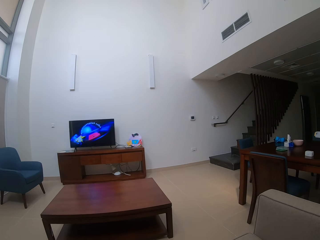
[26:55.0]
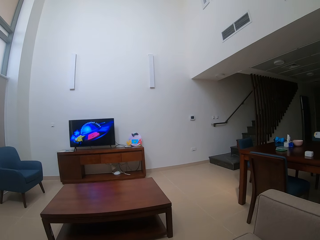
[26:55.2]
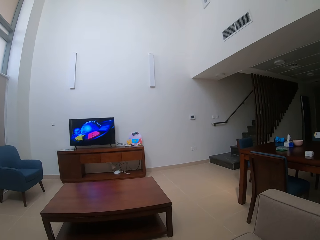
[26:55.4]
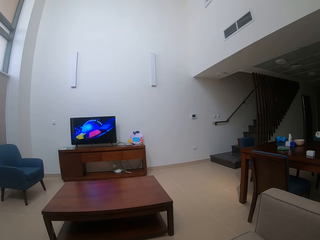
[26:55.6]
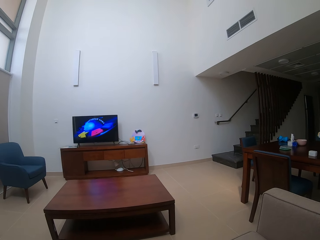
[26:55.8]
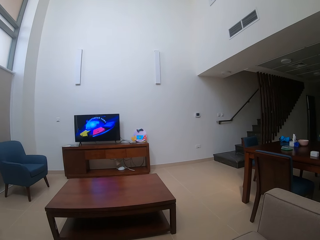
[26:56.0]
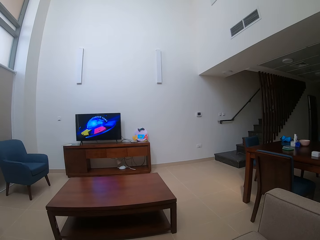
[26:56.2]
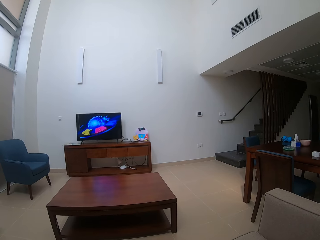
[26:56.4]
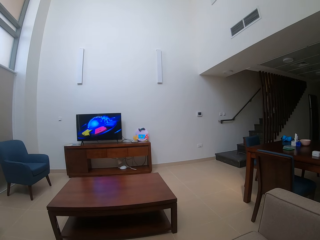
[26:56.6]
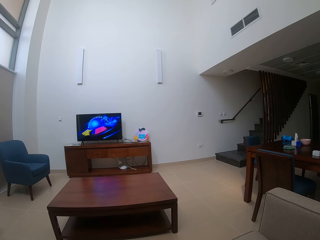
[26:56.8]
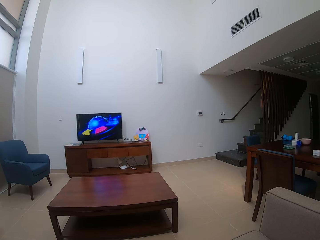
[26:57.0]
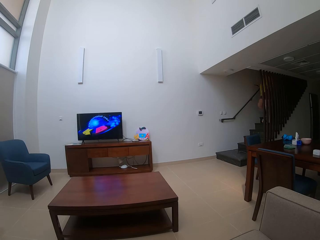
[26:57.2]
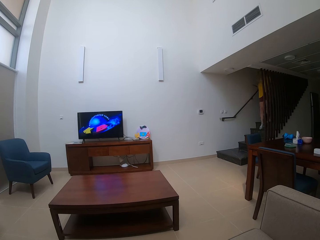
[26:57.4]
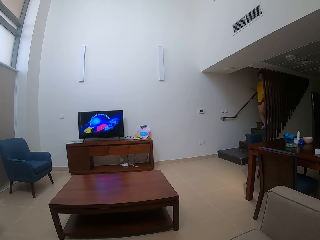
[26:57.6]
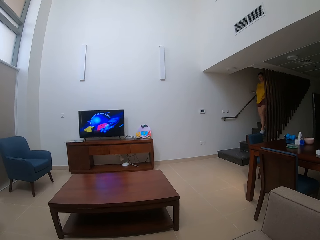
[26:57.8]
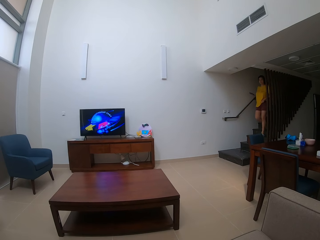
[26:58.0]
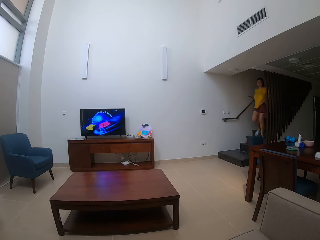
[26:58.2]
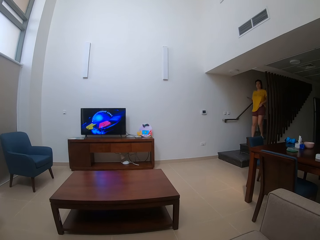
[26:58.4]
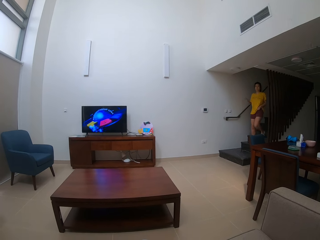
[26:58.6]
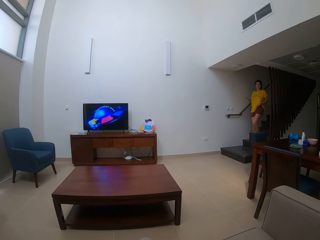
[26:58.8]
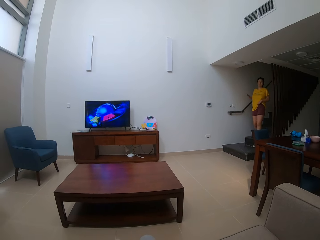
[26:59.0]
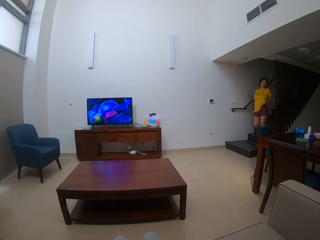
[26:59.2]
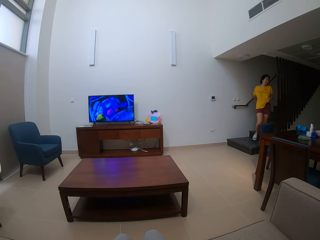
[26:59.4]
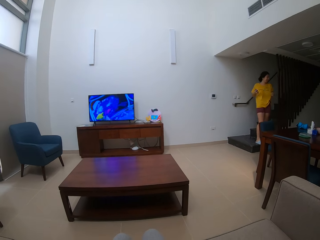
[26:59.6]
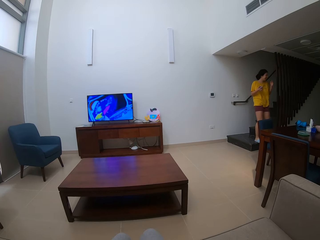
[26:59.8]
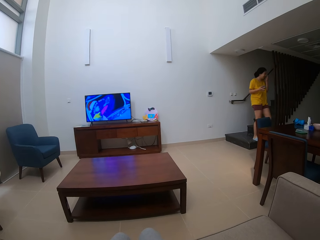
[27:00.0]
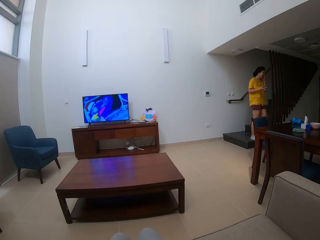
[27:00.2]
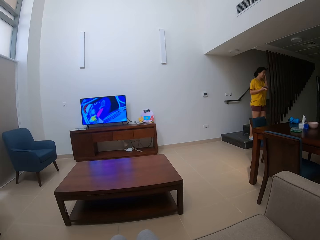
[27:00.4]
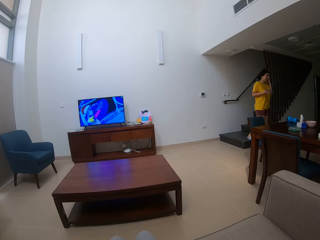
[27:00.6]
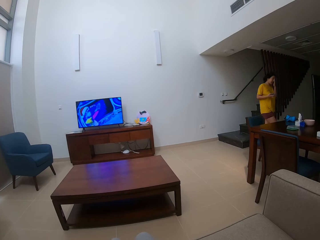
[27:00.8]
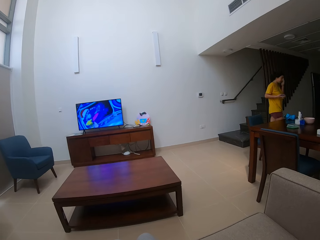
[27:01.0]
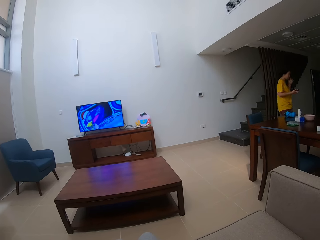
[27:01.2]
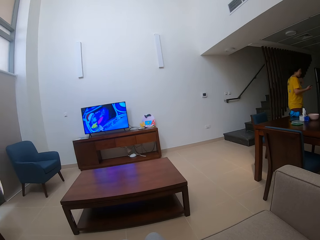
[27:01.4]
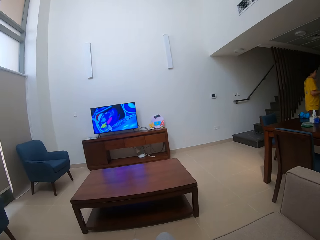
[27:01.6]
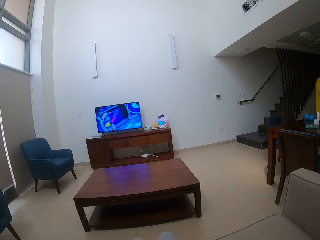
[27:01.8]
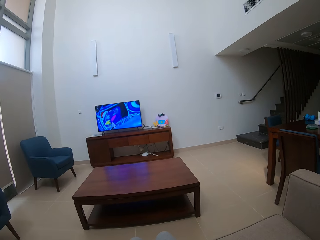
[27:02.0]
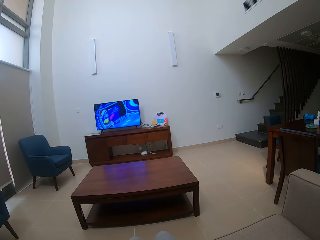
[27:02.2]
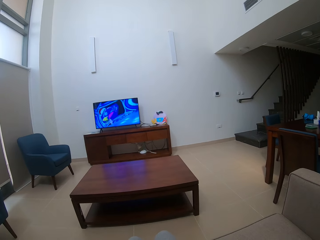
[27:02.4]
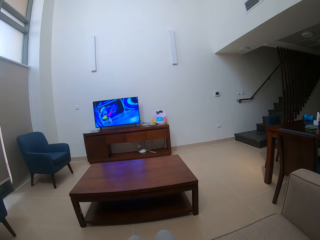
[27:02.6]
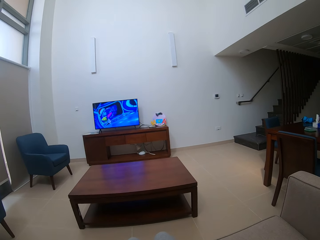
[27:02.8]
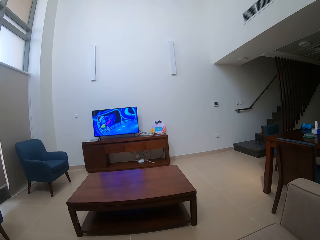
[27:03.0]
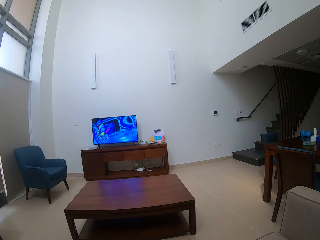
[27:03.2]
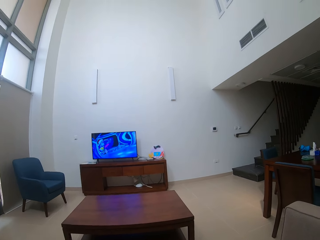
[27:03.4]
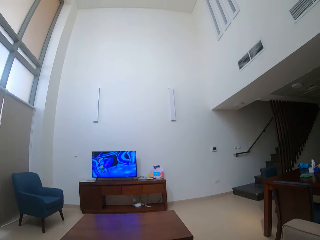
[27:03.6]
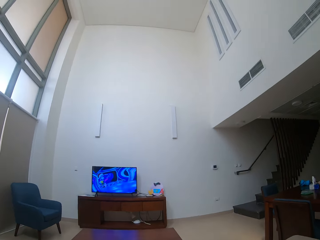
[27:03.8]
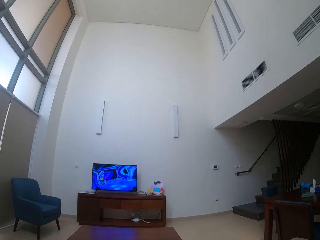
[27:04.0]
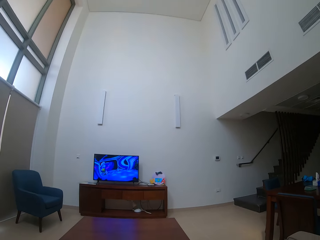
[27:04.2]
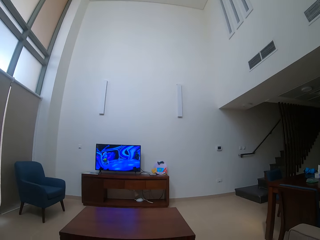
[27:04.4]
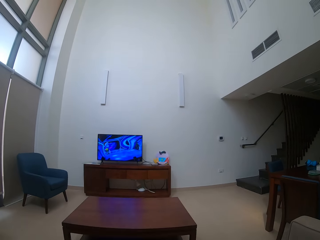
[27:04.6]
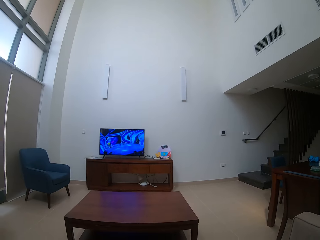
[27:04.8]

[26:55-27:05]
A lady looks at the camera wearer. The camera wearer talks to the lady in the house.

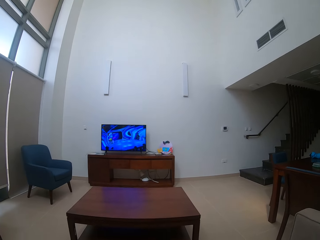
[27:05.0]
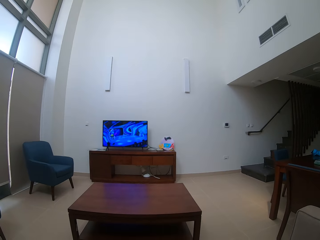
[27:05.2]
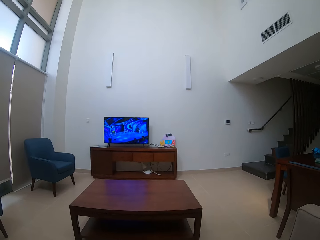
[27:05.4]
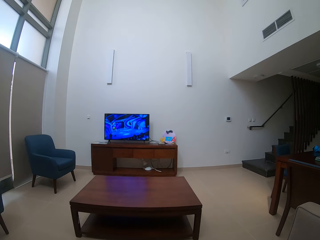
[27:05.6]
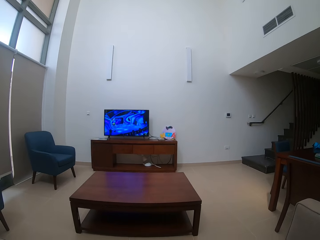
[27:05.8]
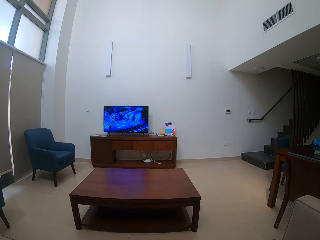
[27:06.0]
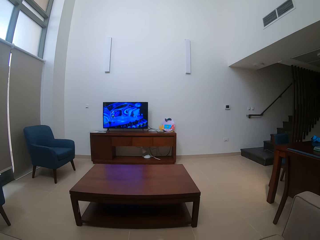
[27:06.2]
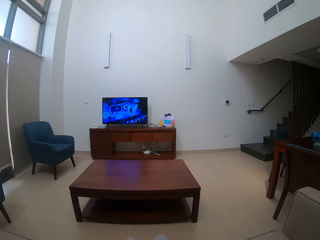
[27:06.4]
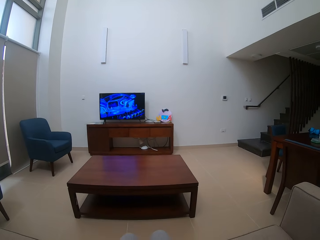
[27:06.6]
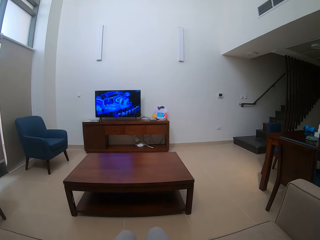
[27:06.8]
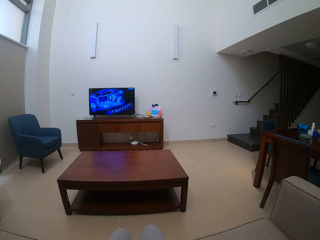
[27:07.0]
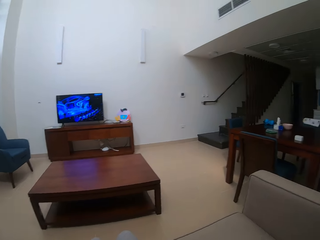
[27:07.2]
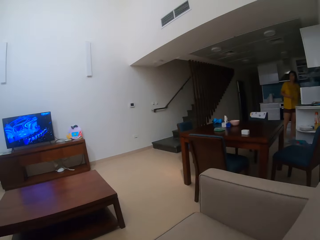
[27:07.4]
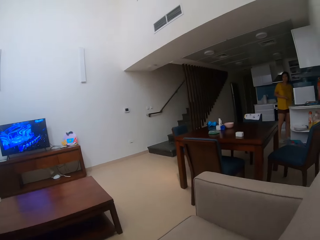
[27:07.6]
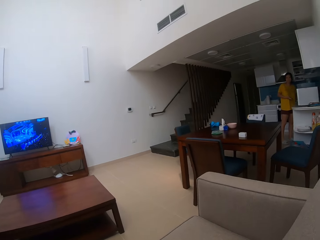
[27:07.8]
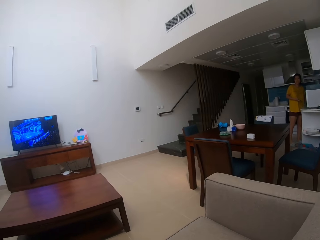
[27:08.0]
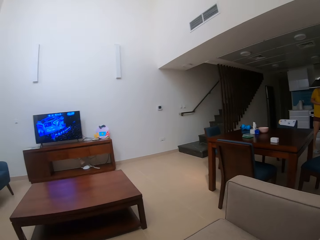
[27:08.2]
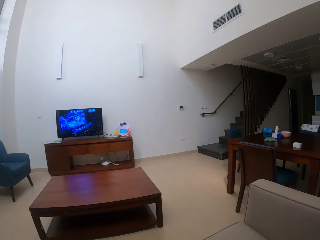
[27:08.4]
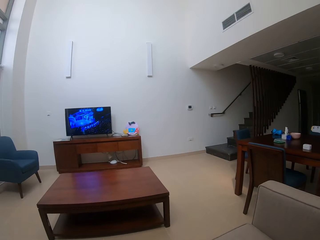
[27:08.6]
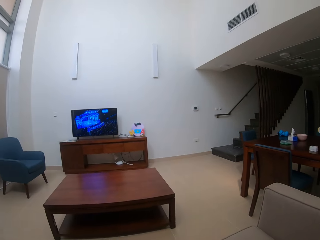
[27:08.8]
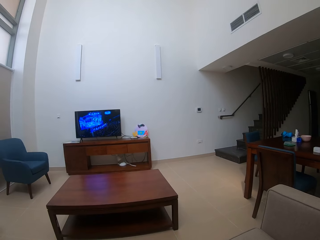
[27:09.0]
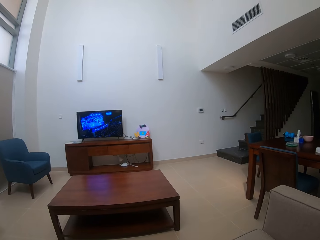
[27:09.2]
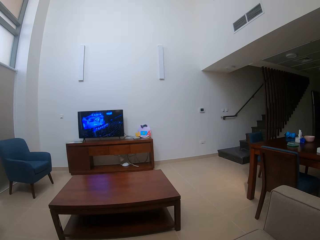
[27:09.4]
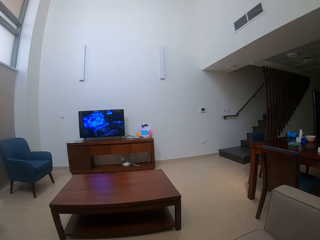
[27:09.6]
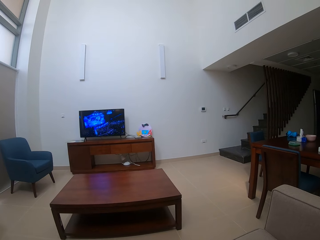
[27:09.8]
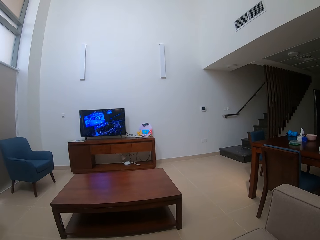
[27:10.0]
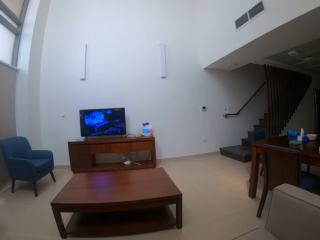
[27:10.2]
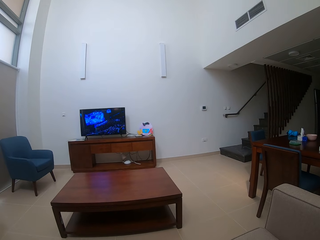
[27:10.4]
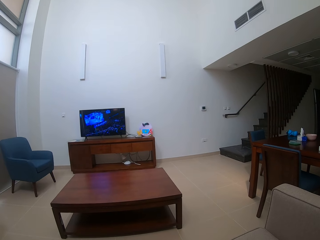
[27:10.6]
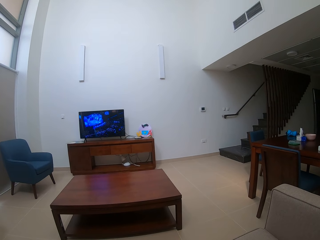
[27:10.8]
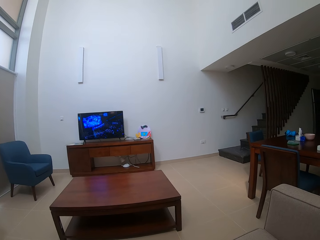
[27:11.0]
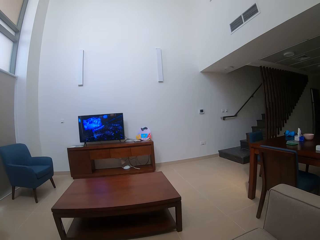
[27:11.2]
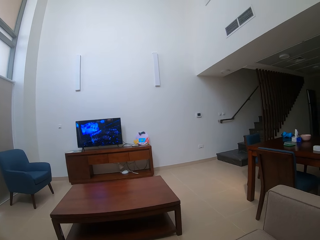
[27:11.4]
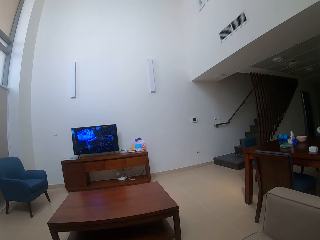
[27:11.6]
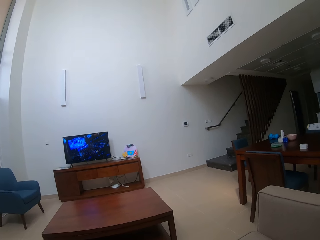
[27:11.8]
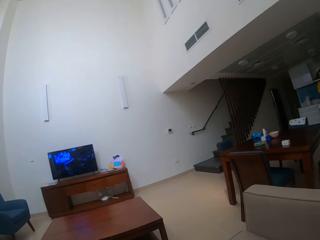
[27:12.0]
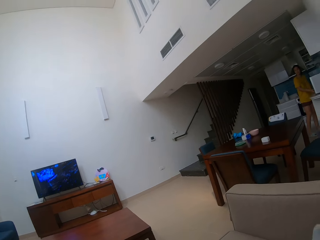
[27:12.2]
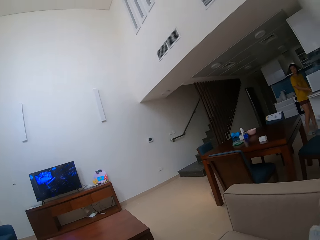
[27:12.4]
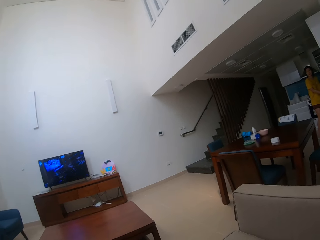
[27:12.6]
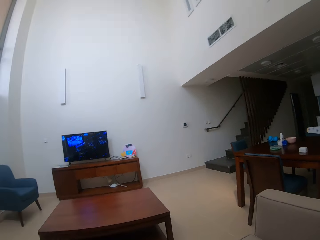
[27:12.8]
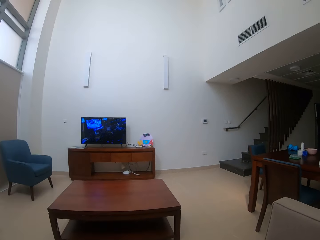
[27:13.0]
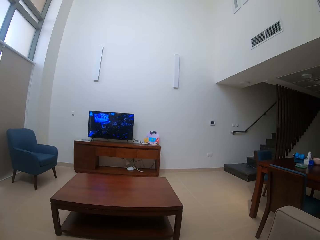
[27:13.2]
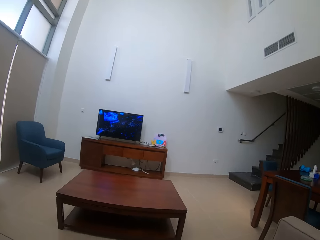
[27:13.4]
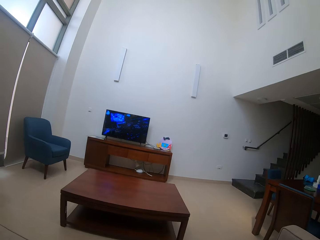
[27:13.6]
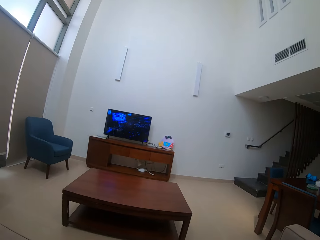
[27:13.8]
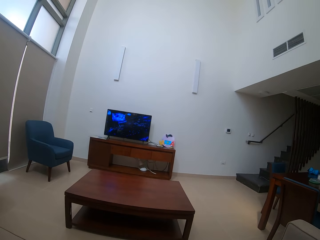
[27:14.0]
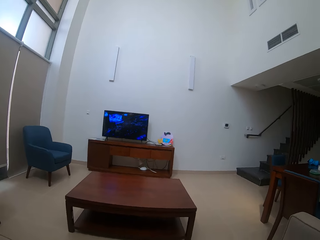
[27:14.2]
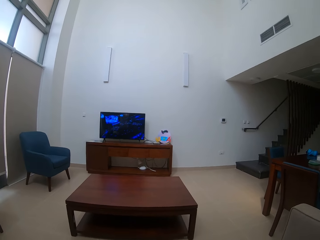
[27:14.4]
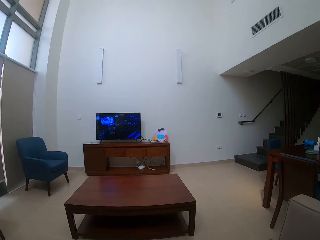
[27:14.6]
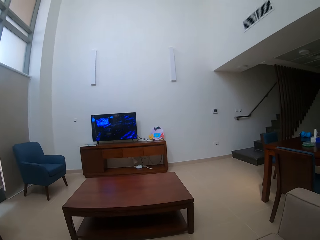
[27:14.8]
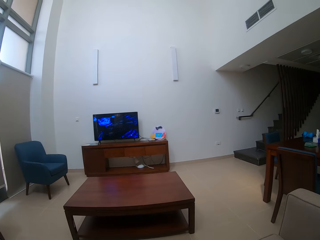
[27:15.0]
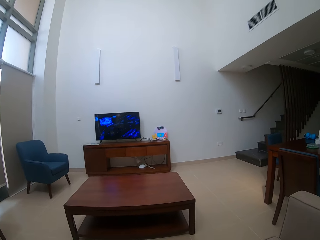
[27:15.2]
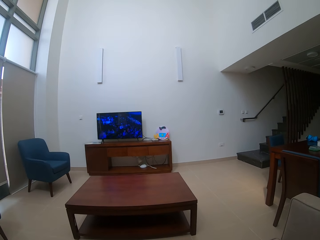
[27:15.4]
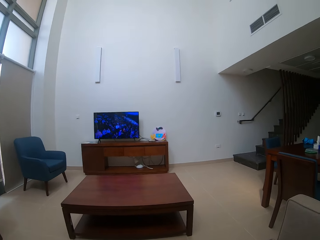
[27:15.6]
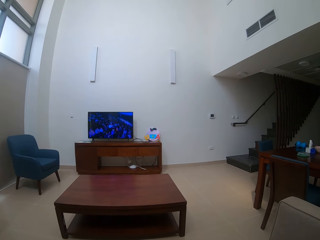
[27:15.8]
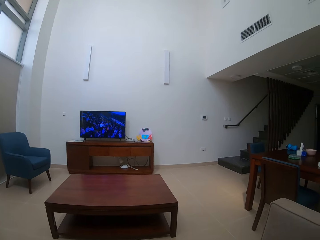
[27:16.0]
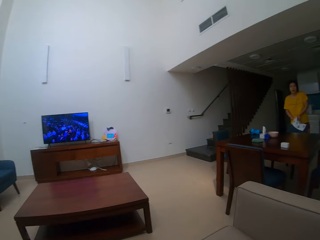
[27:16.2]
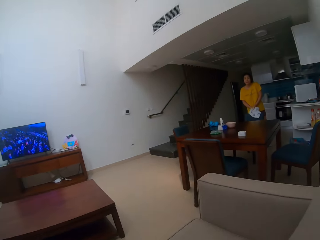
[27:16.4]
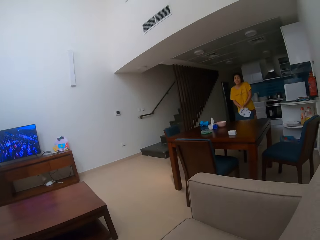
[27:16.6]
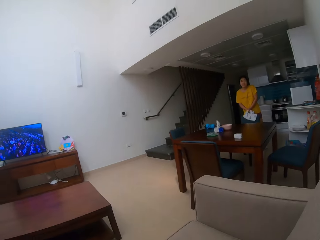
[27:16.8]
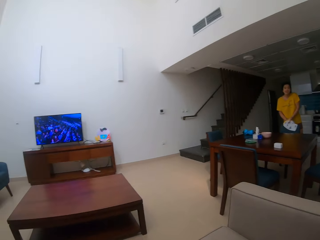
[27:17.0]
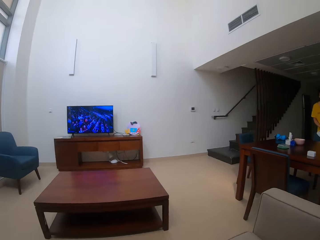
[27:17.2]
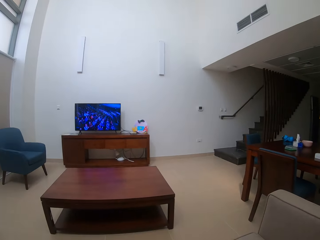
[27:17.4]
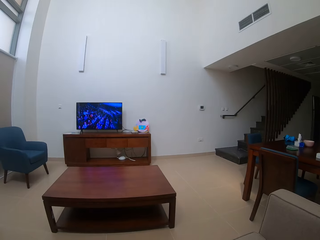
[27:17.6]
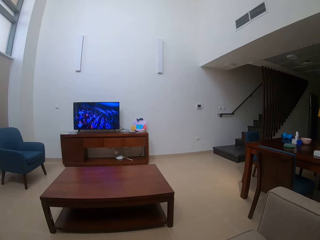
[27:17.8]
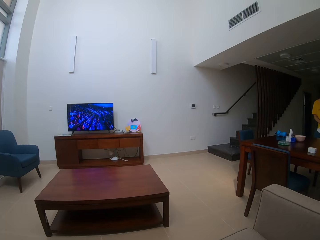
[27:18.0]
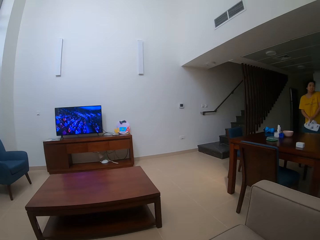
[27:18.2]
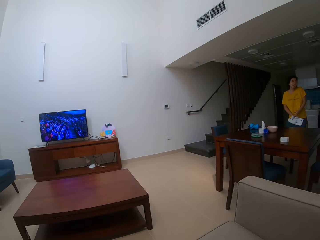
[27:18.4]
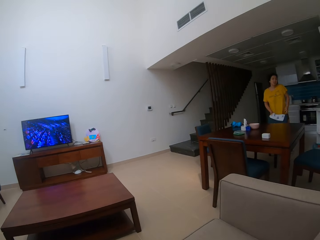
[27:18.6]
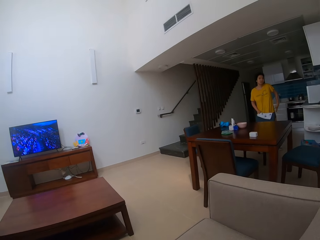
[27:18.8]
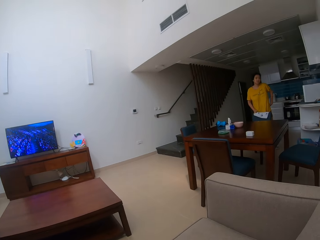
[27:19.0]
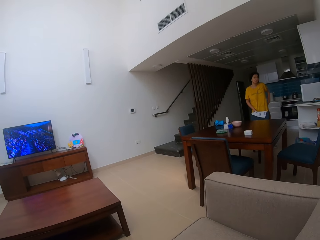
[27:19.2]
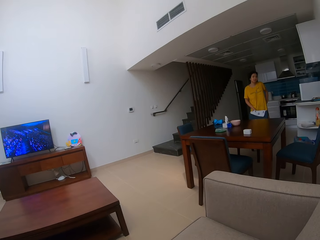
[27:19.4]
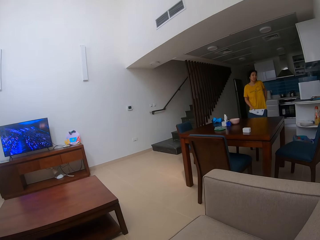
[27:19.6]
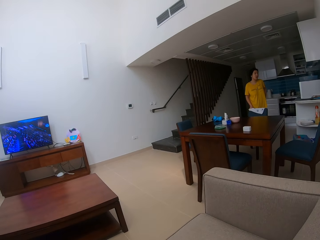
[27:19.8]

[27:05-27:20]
The camera wearer watches the television. A woman talks. The camera wearer looks around.
